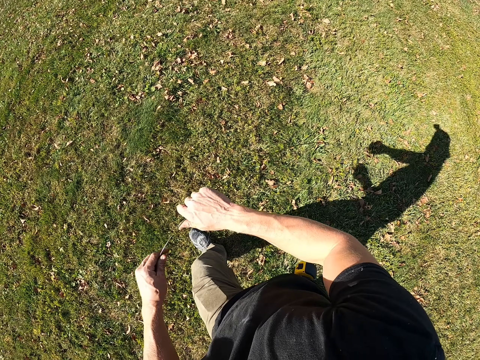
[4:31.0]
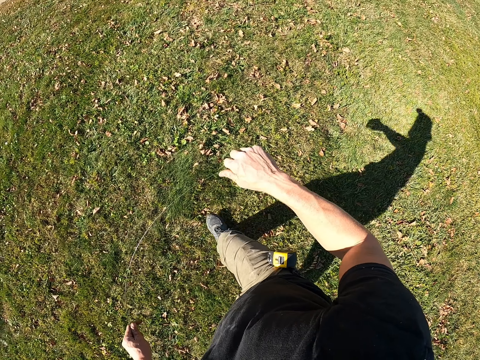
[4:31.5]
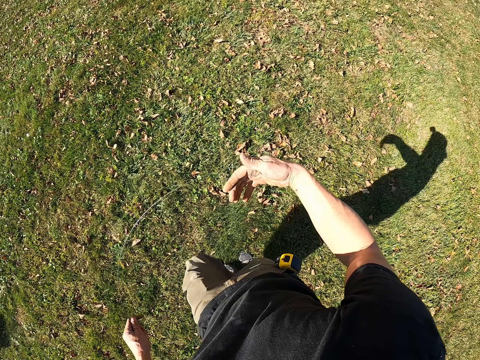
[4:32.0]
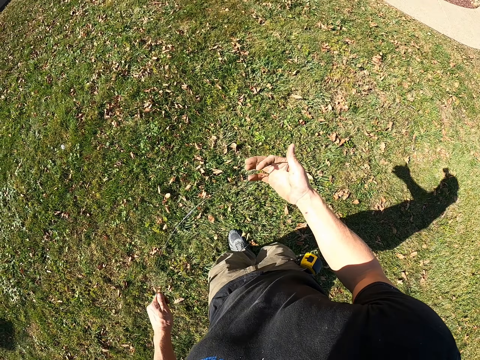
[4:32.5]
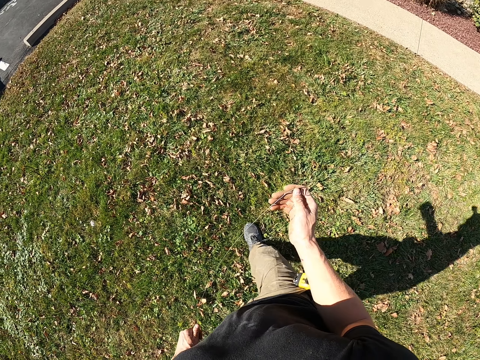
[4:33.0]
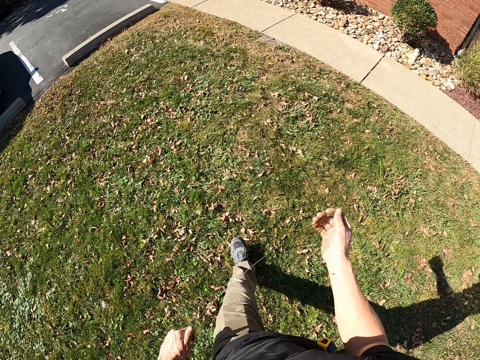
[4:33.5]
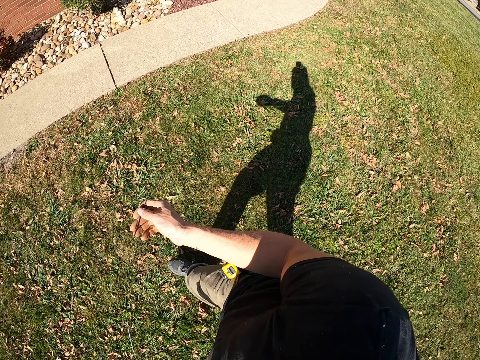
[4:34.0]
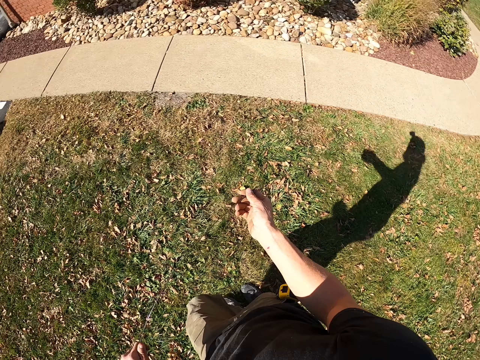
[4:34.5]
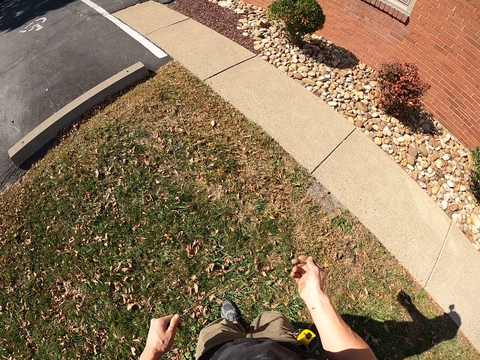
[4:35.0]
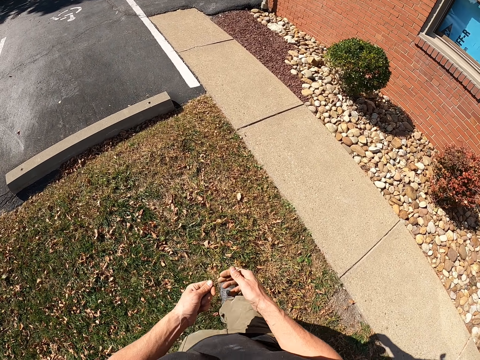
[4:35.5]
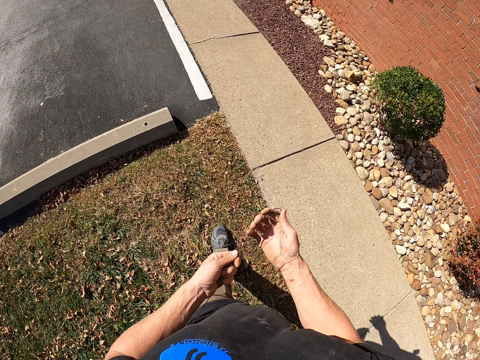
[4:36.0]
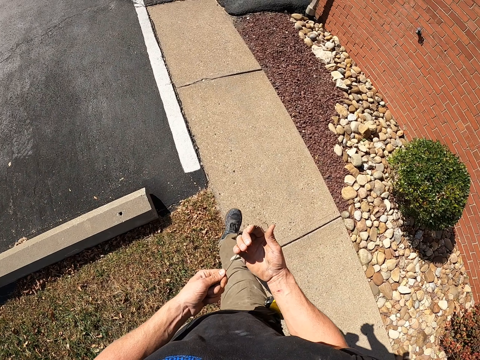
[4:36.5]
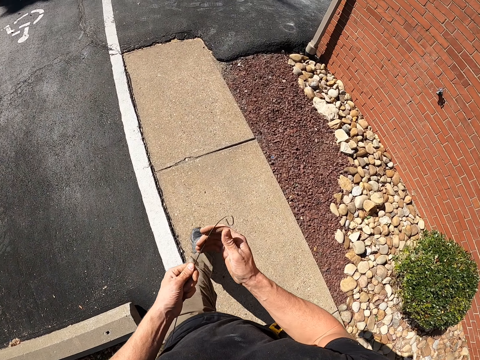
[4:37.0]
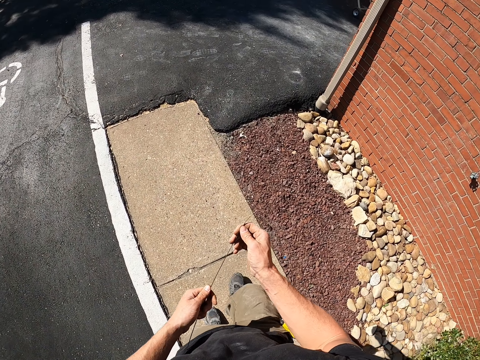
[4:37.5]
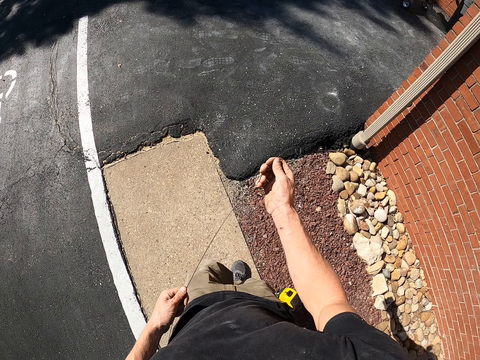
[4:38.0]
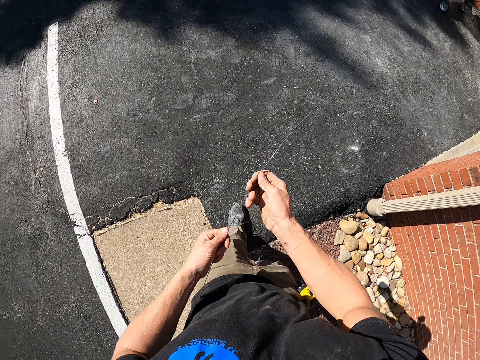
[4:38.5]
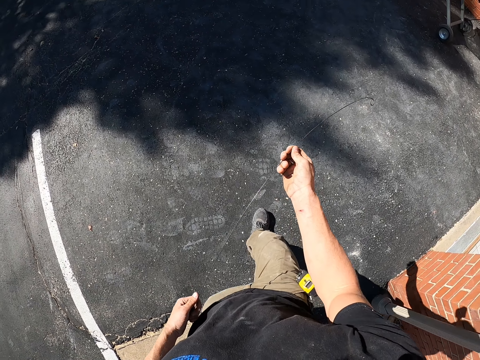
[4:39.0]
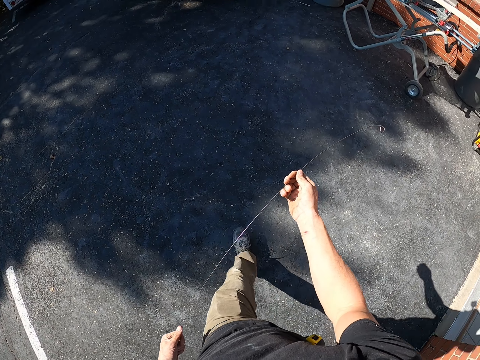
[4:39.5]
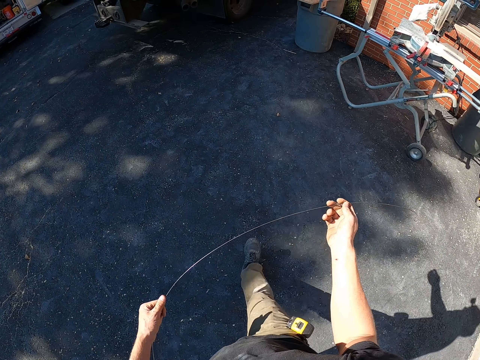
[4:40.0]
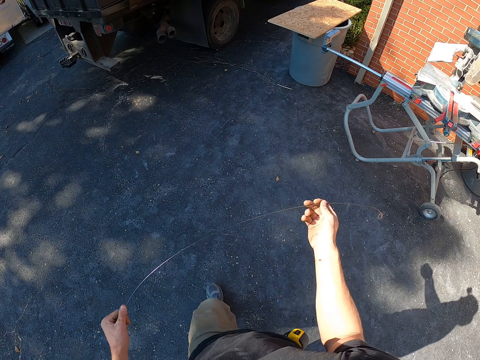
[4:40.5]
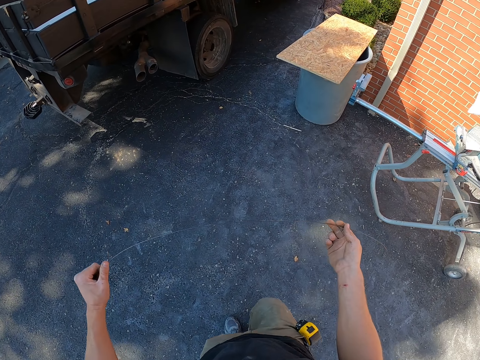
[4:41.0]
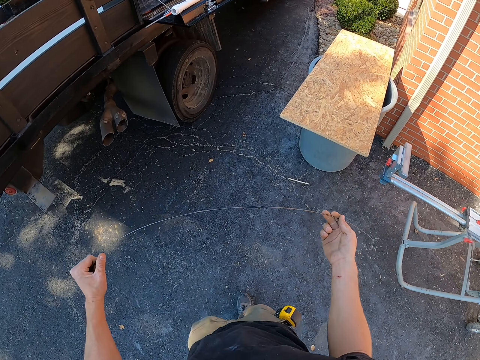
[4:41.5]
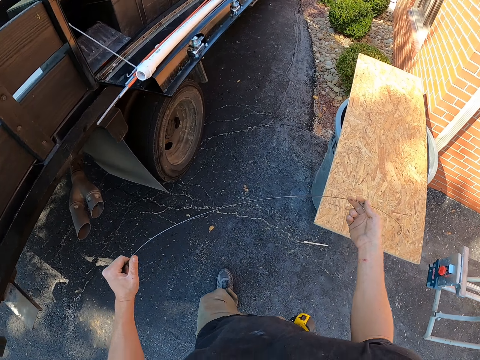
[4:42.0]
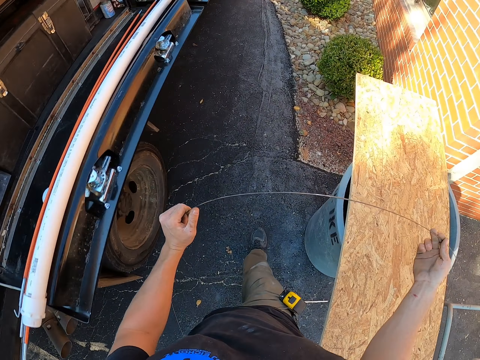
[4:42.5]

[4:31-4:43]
The camera wearer walks around the compound with a wire.

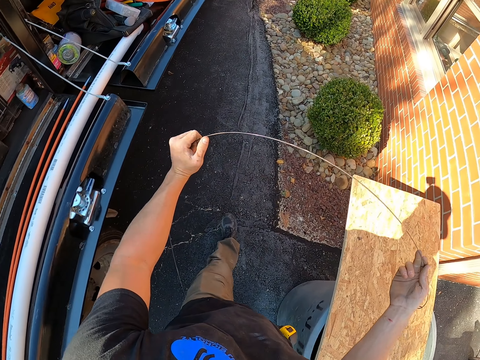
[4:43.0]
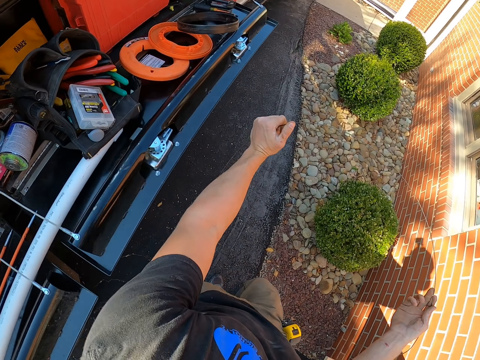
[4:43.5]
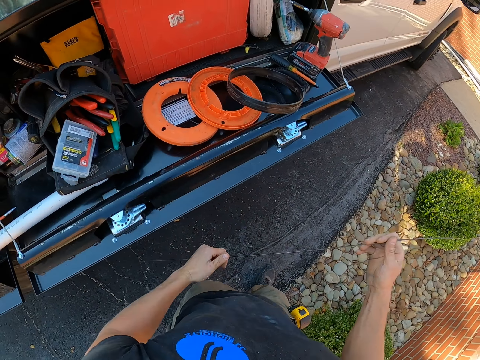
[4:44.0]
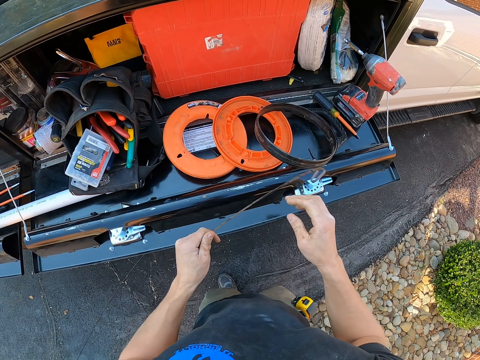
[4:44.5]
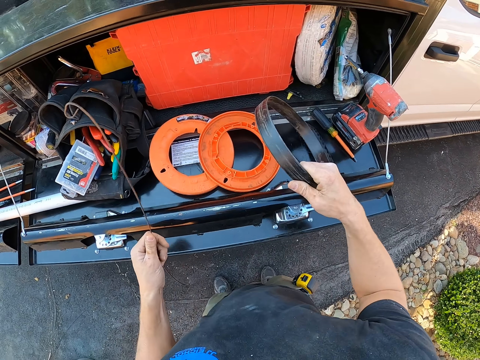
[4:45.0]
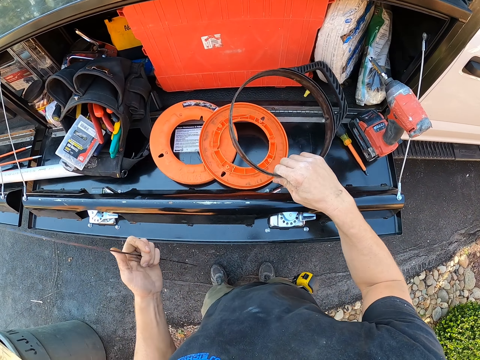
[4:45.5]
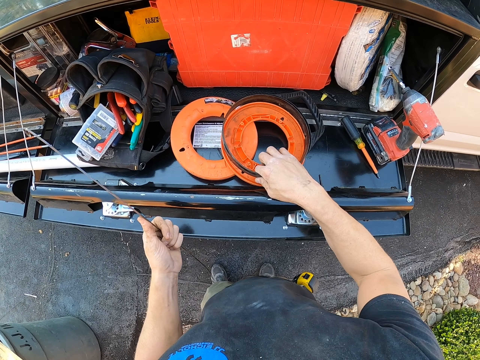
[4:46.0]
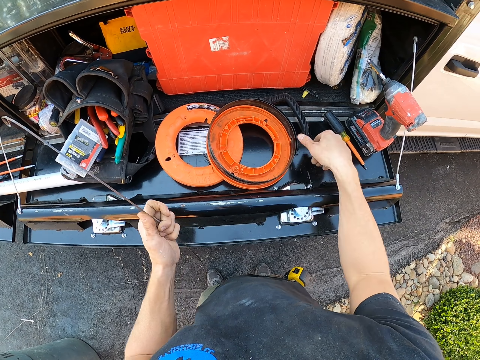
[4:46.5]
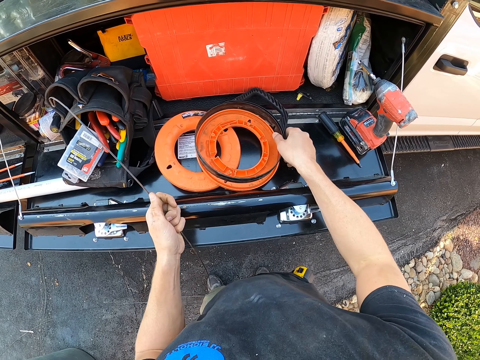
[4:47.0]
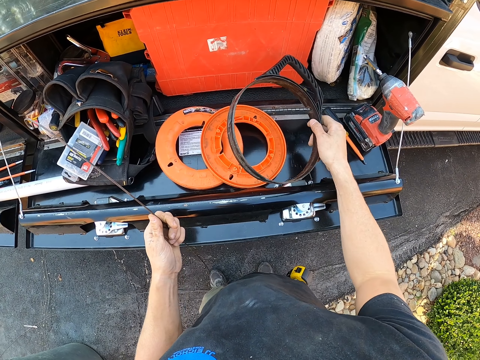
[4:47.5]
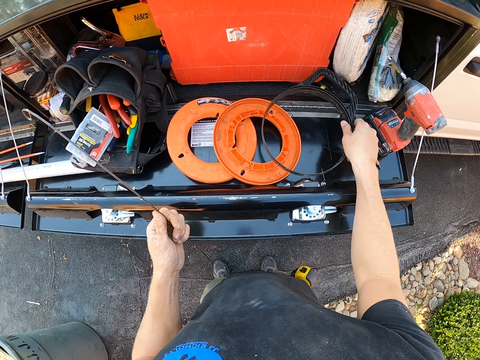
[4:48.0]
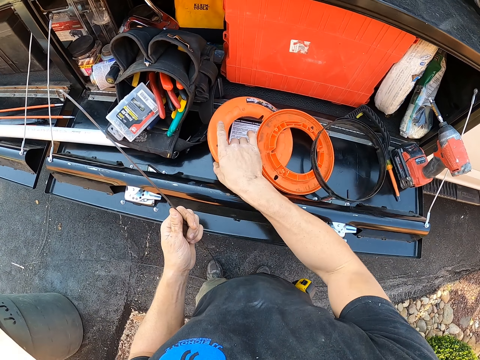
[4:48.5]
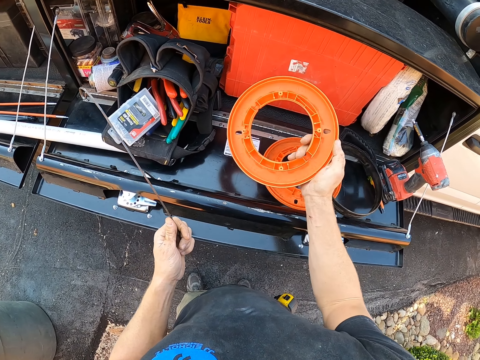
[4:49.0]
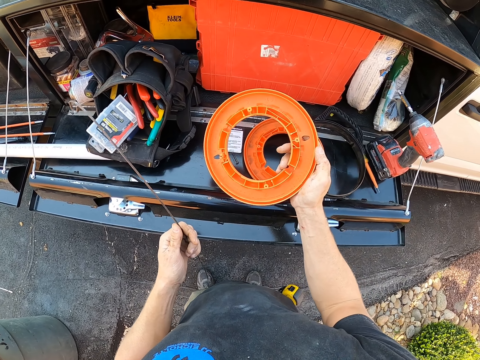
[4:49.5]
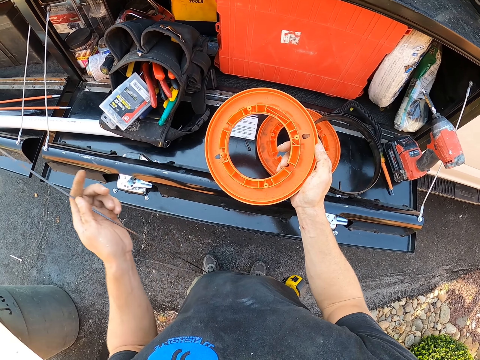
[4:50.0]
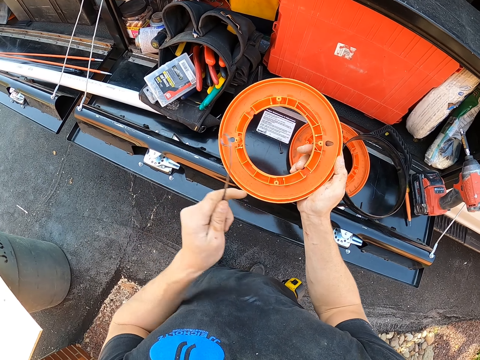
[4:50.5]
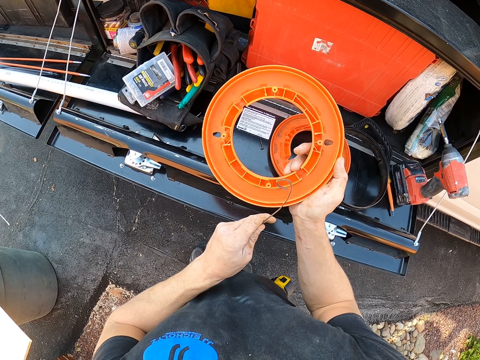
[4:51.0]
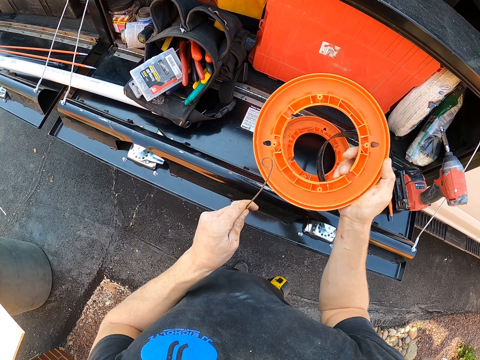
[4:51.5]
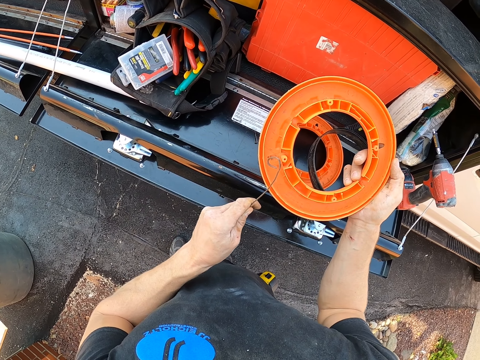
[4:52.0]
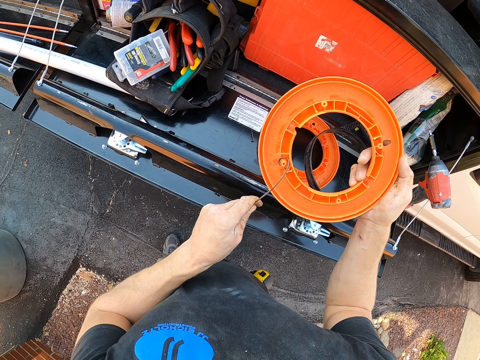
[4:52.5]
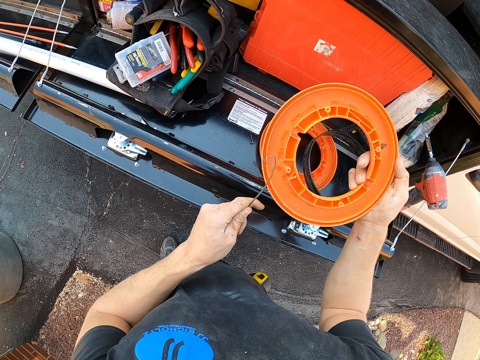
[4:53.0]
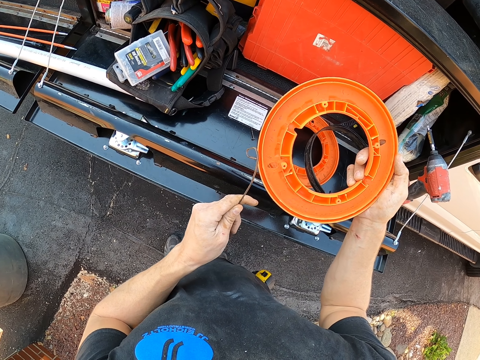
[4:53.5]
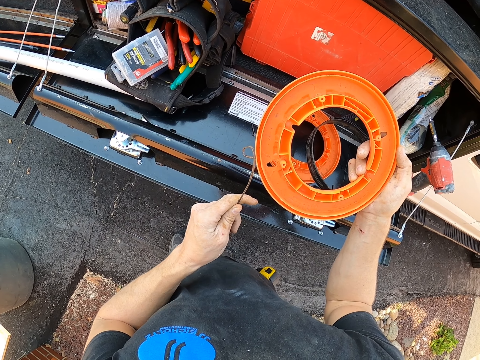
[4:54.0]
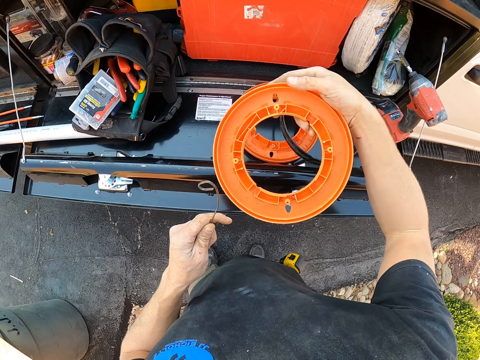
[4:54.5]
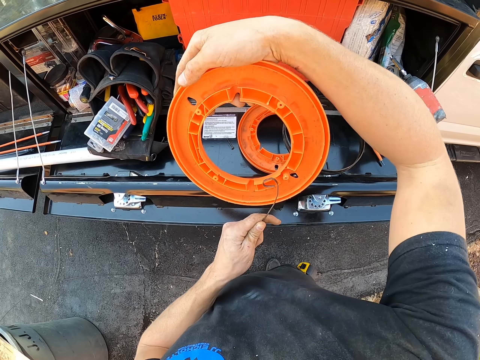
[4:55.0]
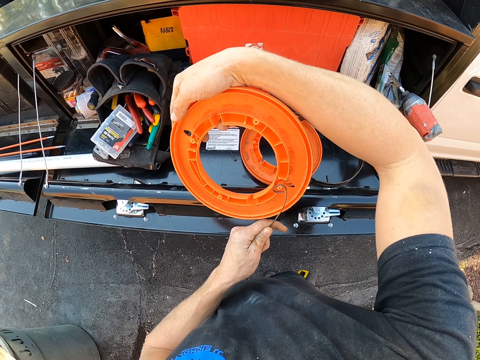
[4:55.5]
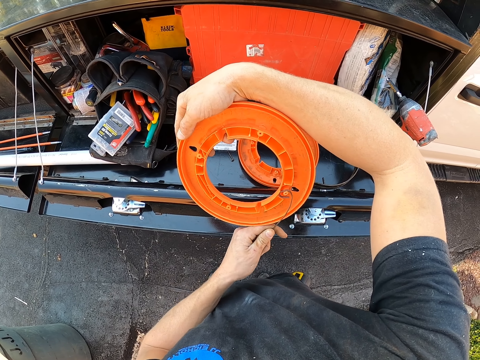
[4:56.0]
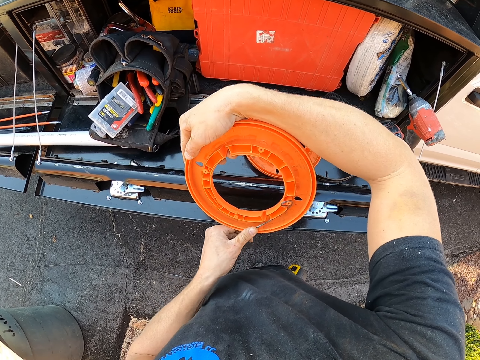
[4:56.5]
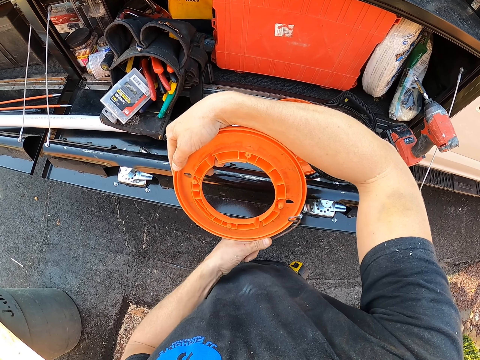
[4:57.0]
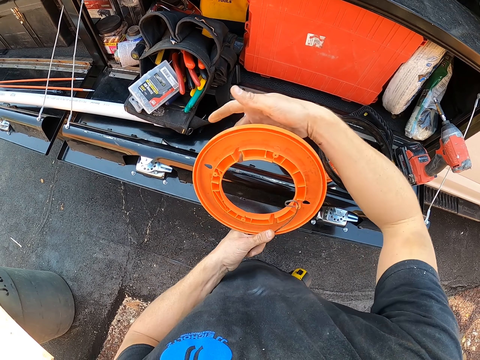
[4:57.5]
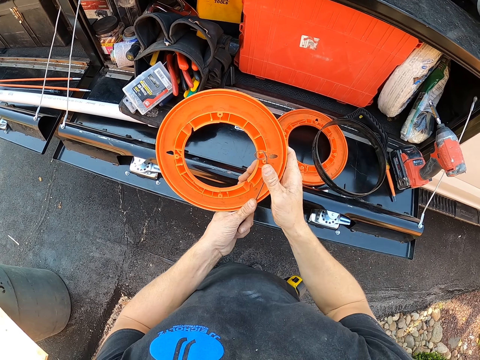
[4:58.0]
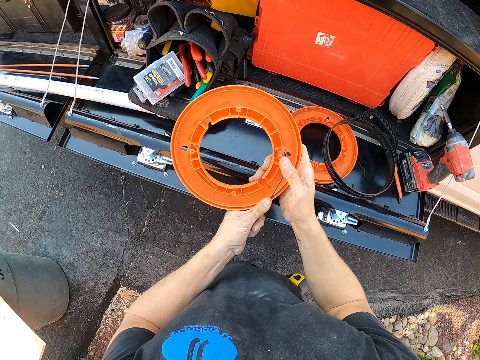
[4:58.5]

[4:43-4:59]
The camera wearer picks up a trimmer holder or rod holder from the stand. They place the holder on the plastic. They pick up a plastic from the stand. They look at the plastic. They place a line on the plastic. They fix the metal wire round to the rod holder. They turn the plastic.
